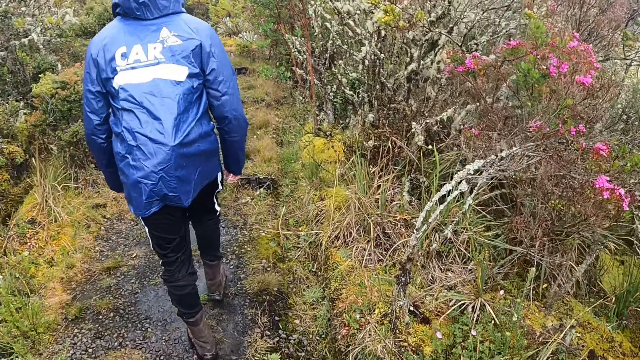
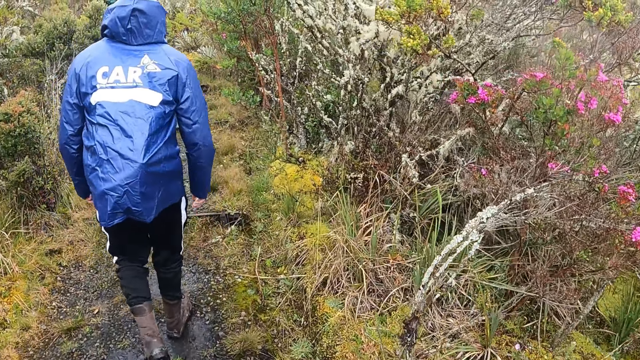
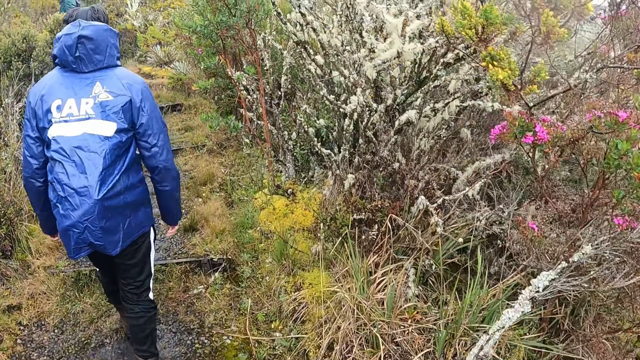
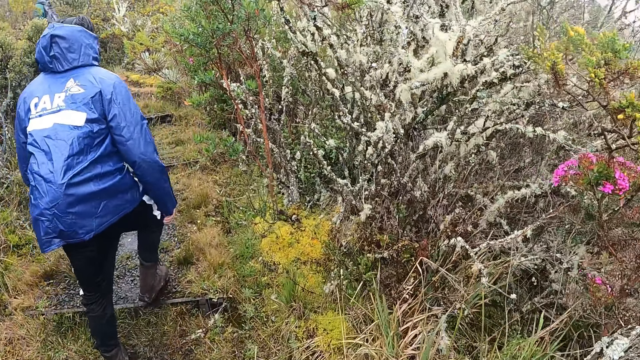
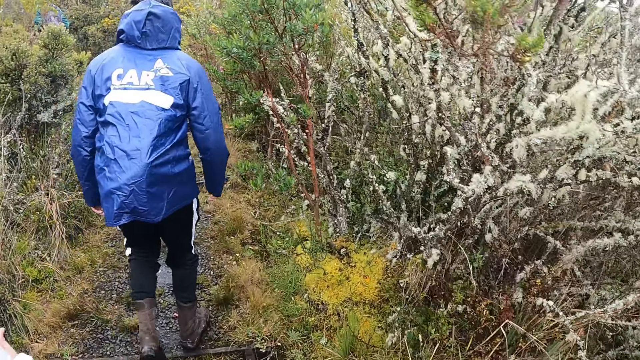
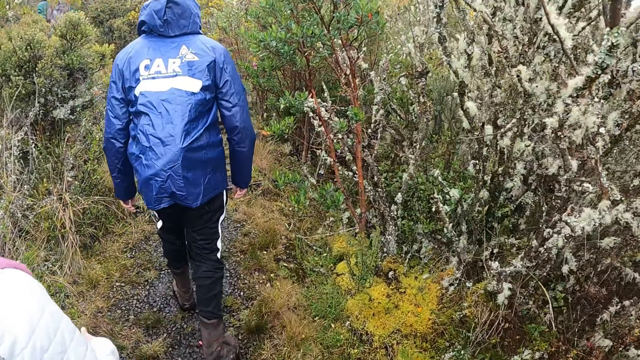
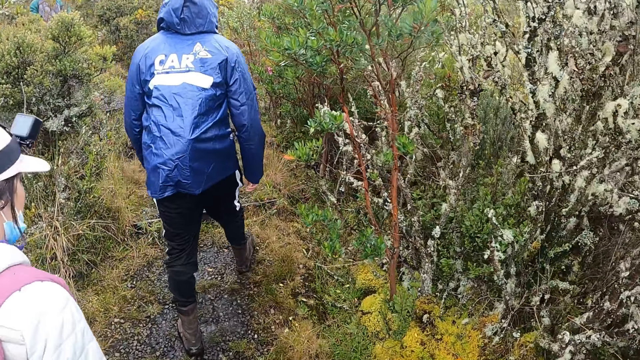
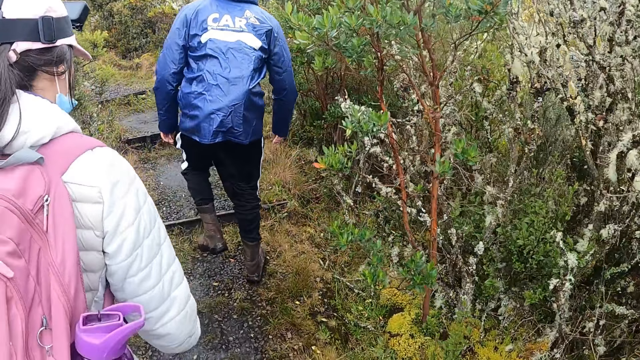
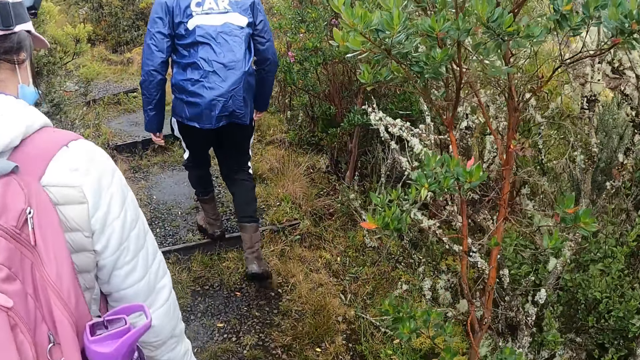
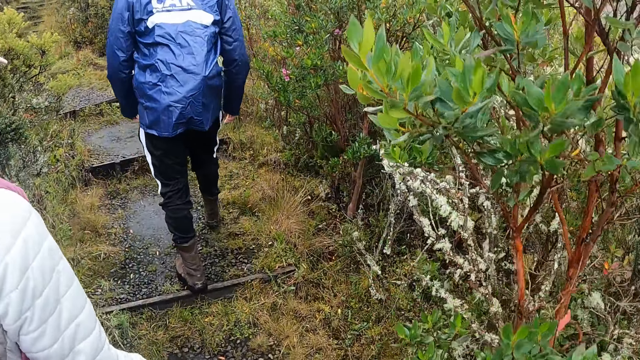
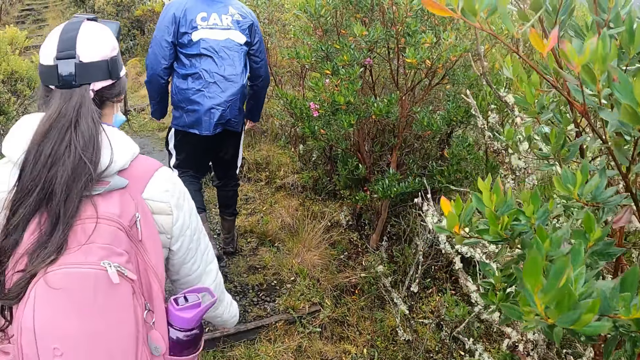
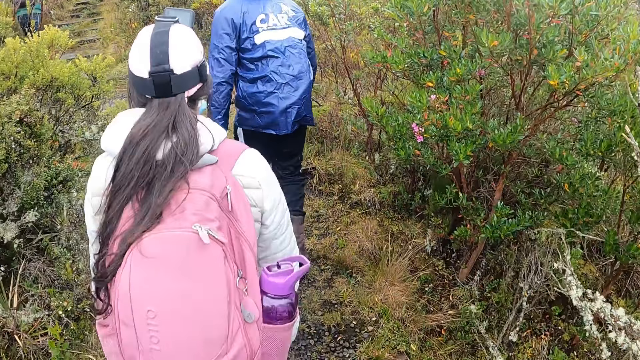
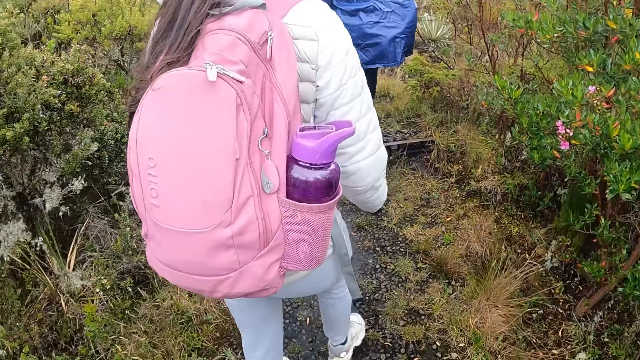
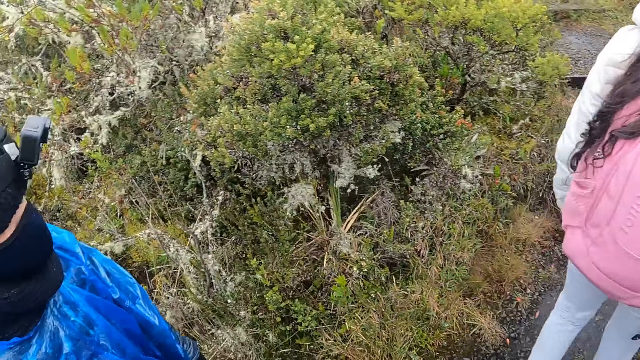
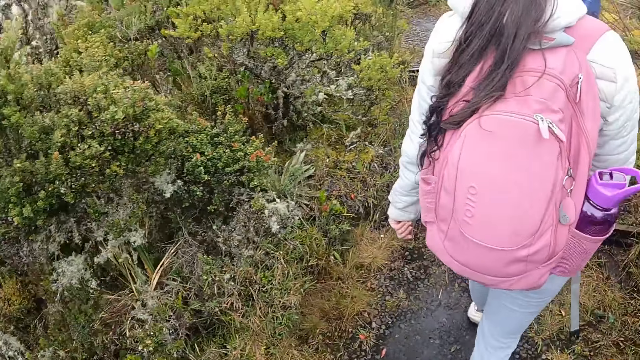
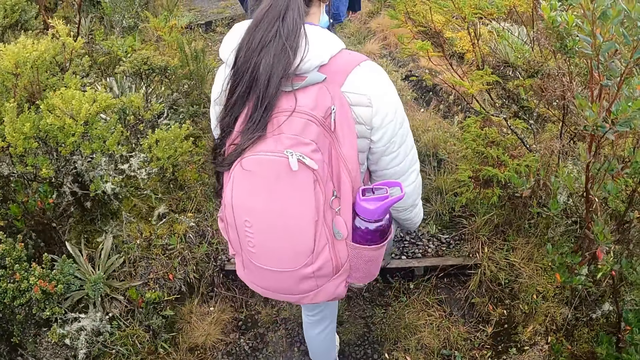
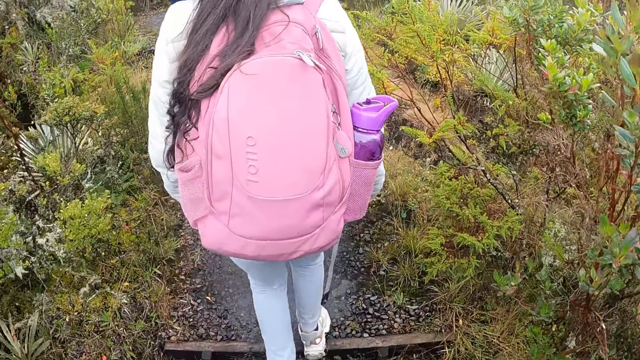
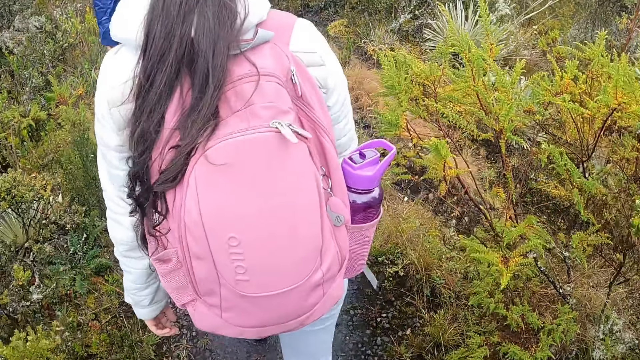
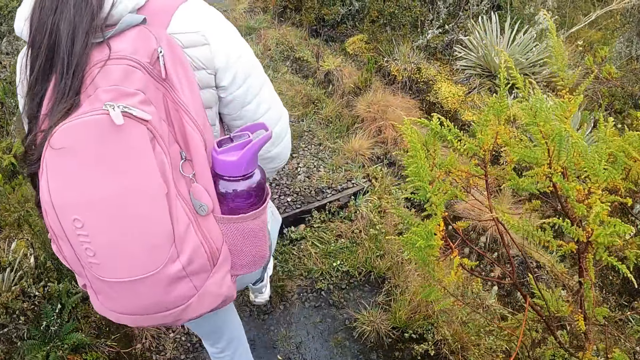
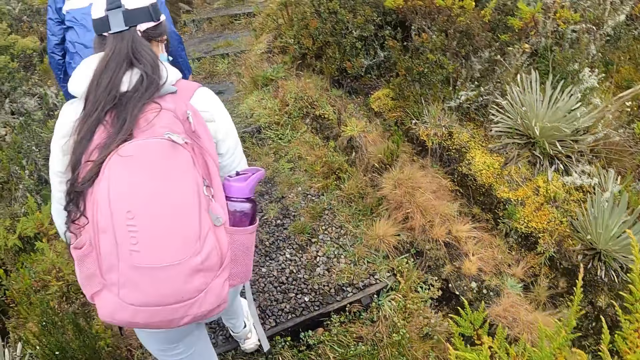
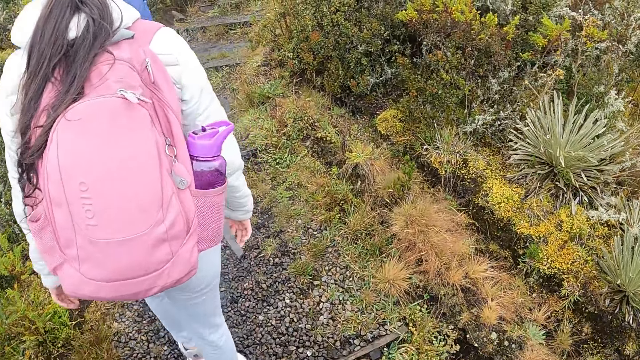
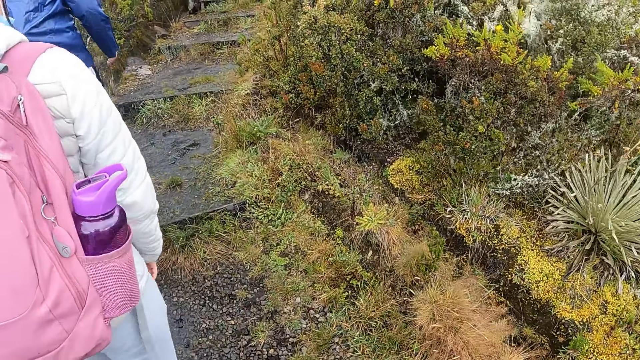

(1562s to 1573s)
The camera wearer walks behind a man. They walk behind a lady.

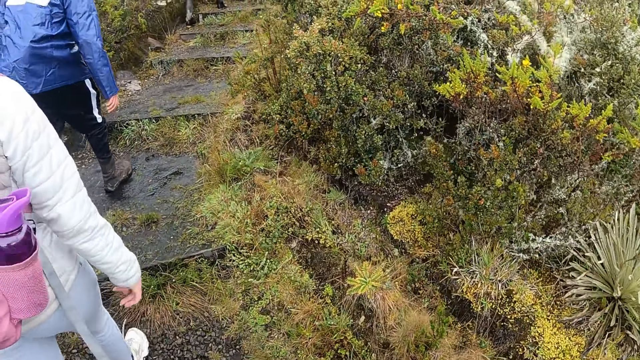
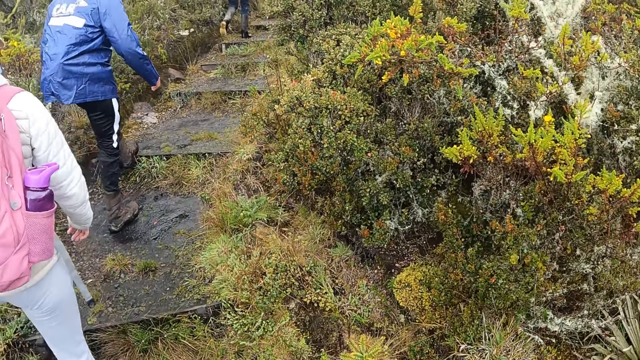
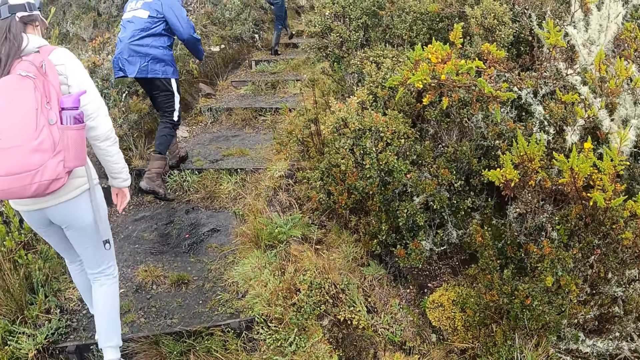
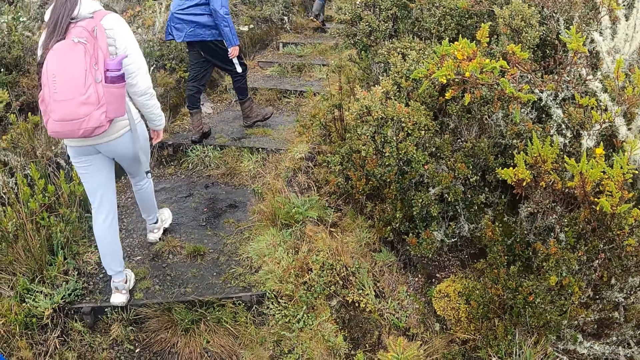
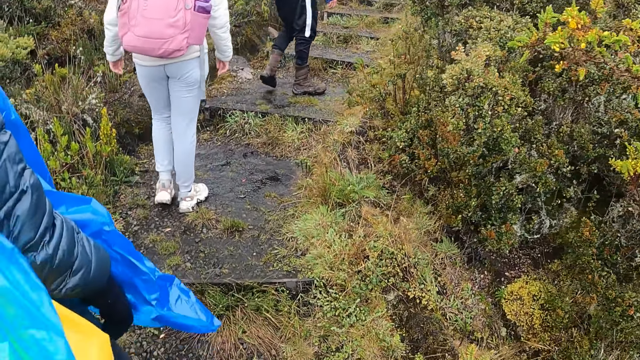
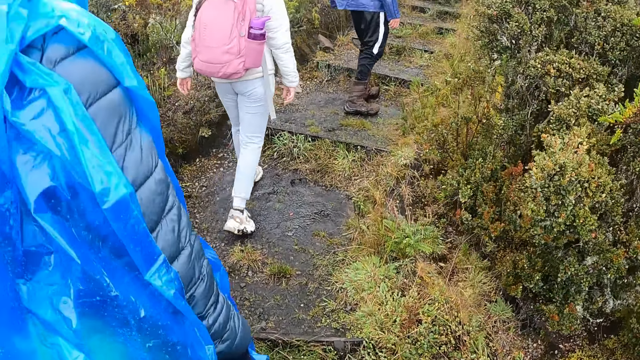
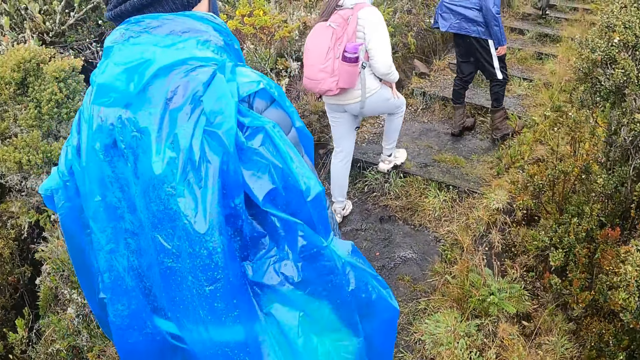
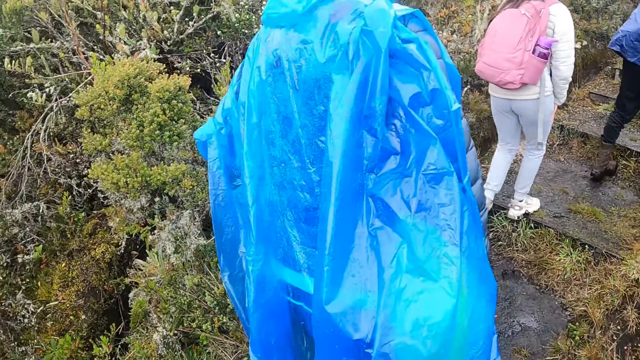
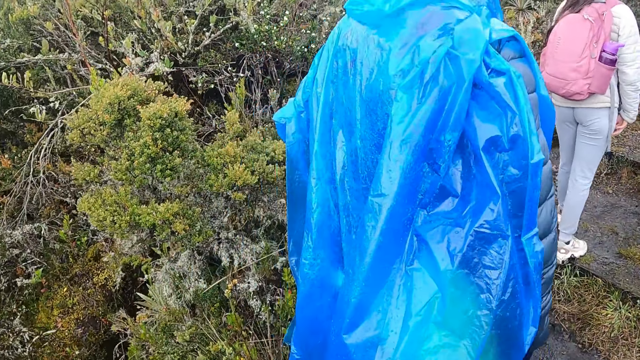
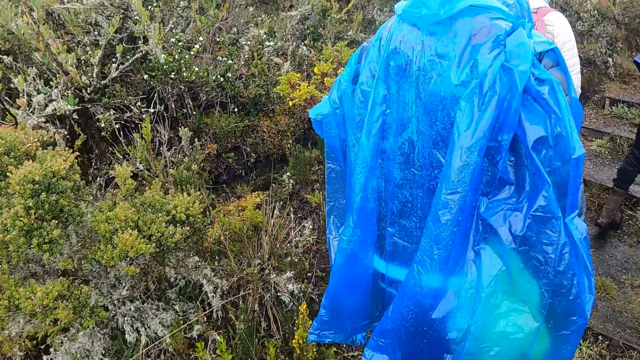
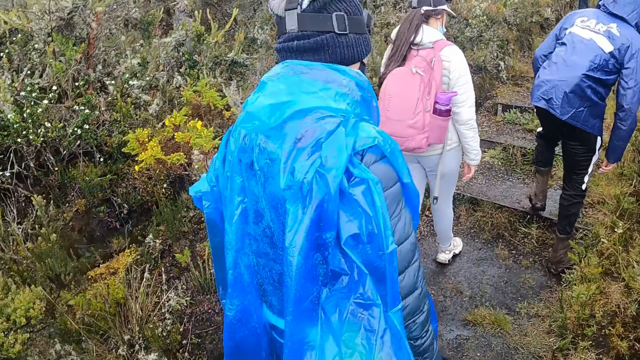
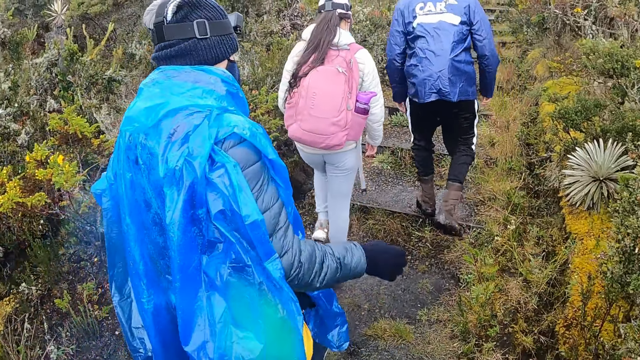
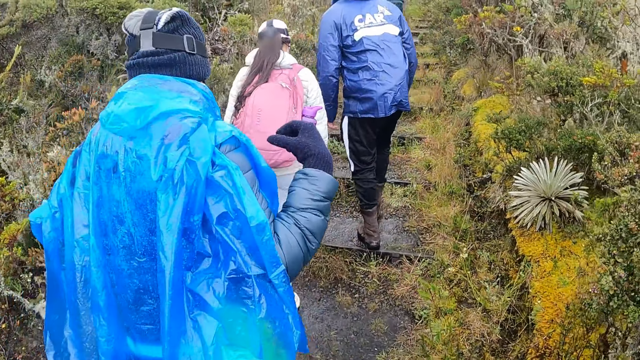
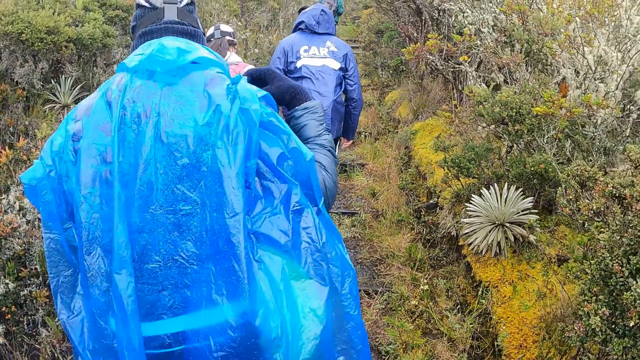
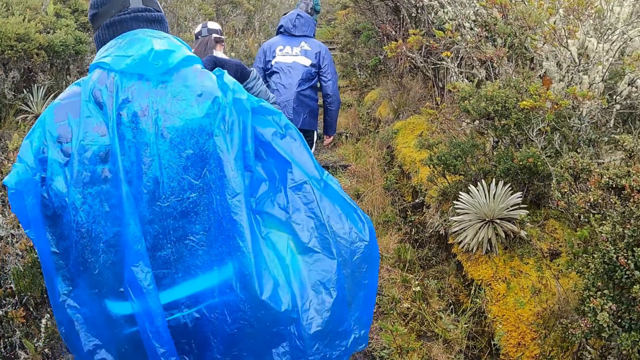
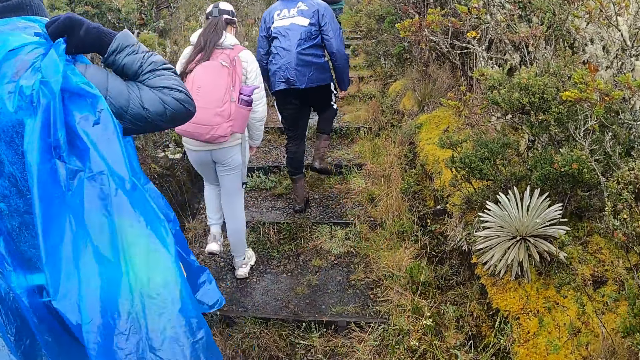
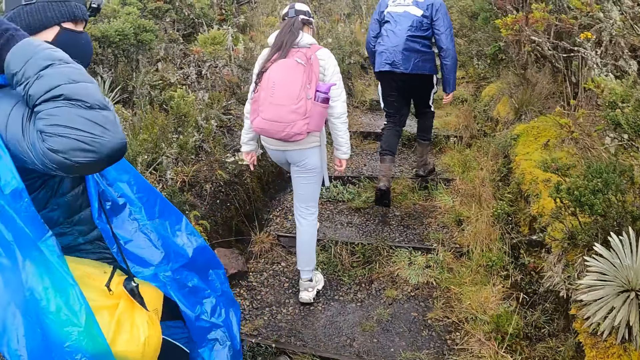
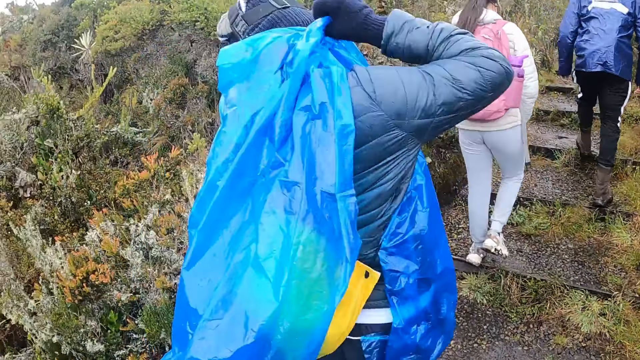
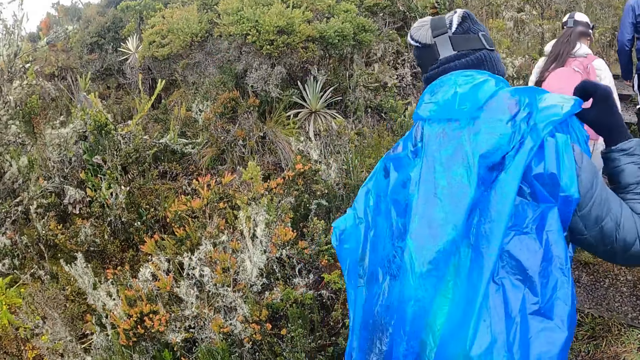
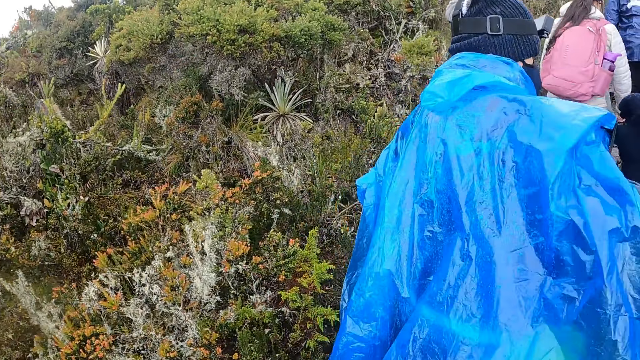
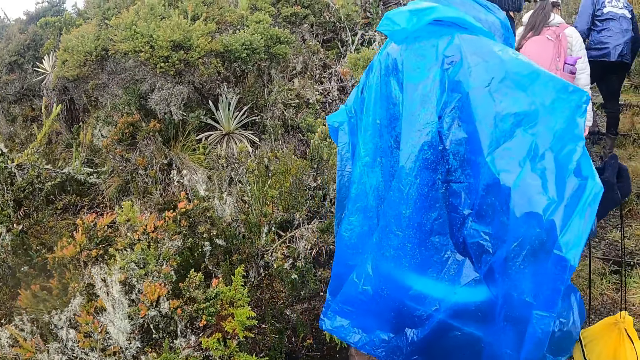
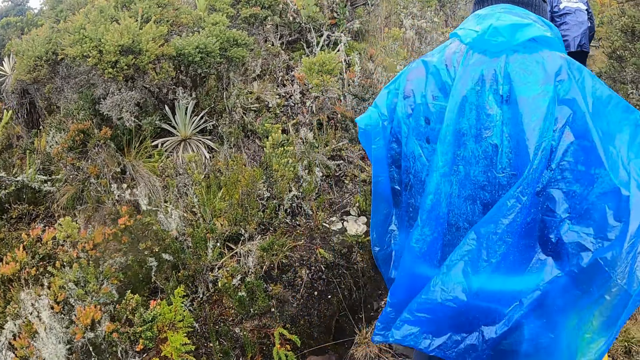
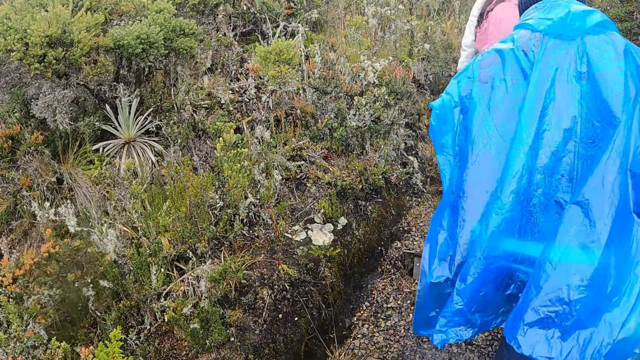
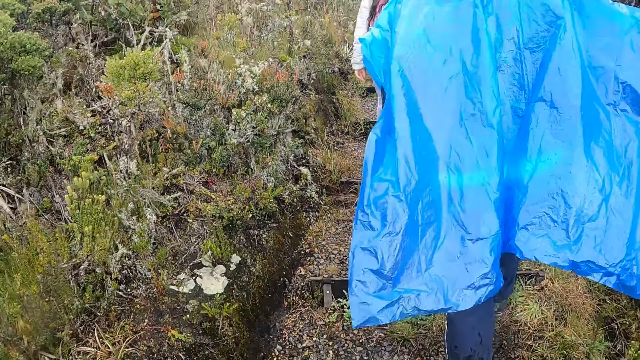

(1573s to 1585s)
The camera wearer walks behind a man. Another man adjusts a bag on his shoulder with his right hand. The camera wearer hikes on a muddy hike trail with a man, another man, a woman and the man with the bag.
